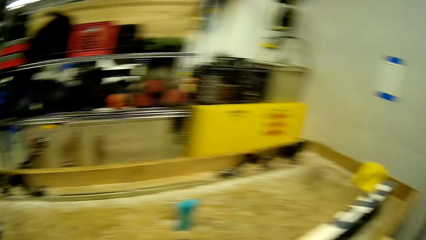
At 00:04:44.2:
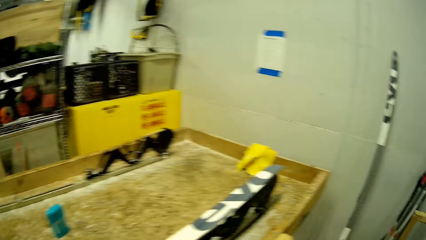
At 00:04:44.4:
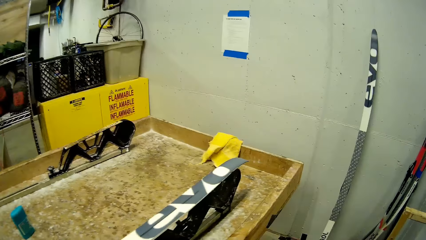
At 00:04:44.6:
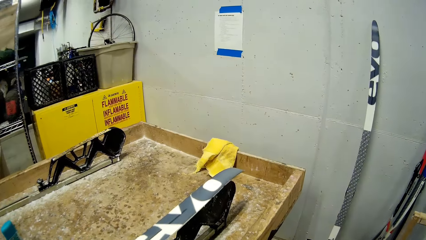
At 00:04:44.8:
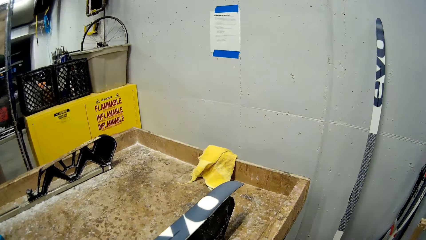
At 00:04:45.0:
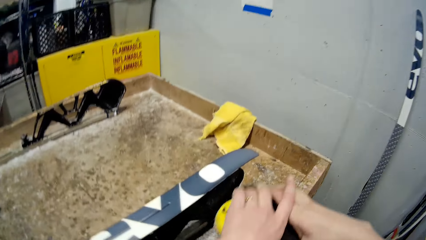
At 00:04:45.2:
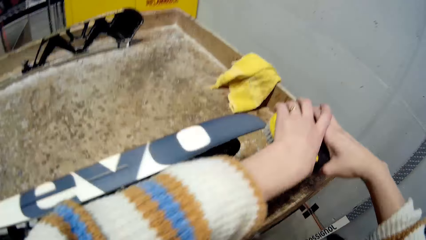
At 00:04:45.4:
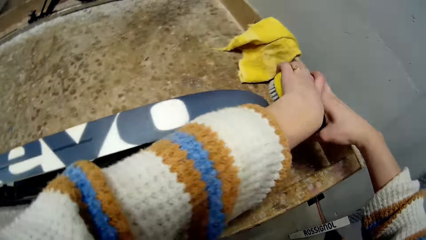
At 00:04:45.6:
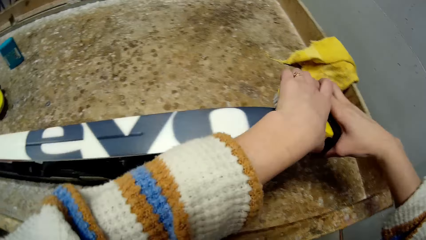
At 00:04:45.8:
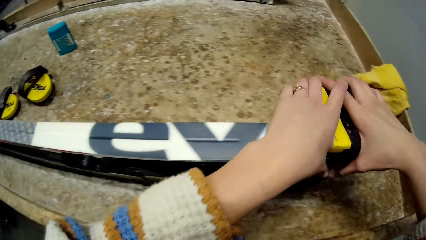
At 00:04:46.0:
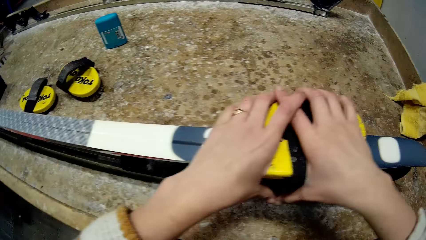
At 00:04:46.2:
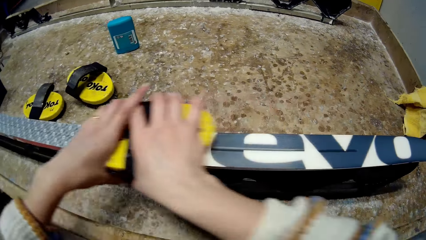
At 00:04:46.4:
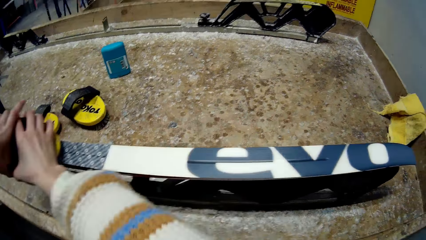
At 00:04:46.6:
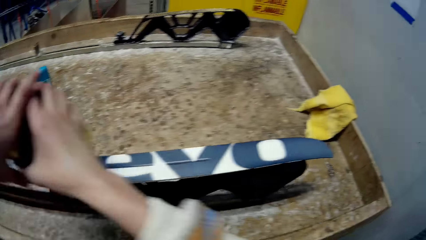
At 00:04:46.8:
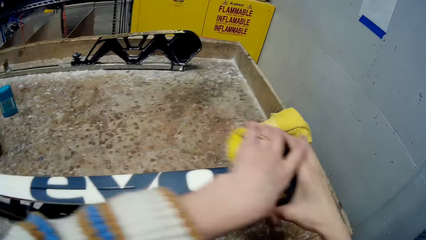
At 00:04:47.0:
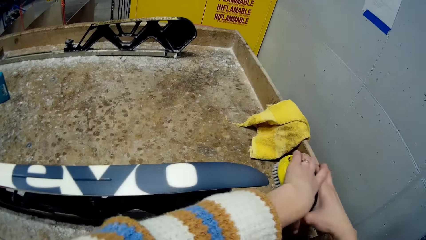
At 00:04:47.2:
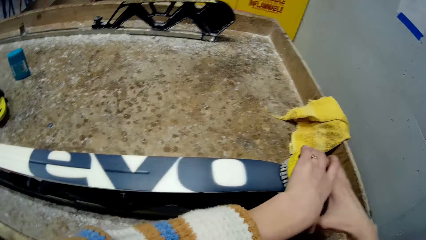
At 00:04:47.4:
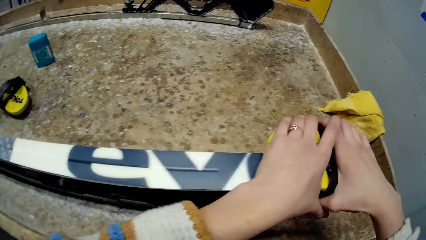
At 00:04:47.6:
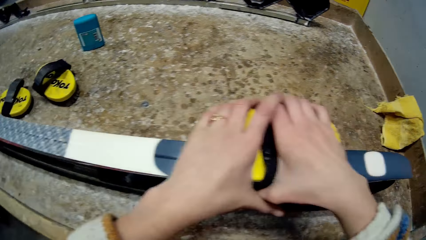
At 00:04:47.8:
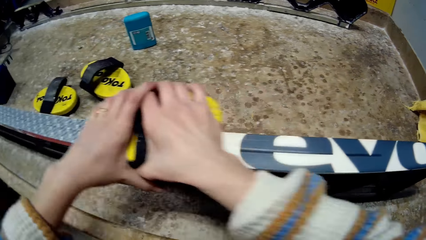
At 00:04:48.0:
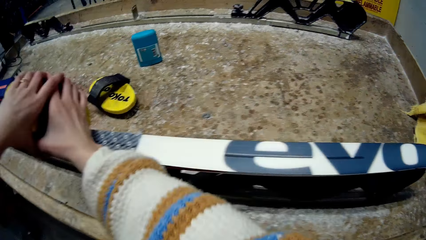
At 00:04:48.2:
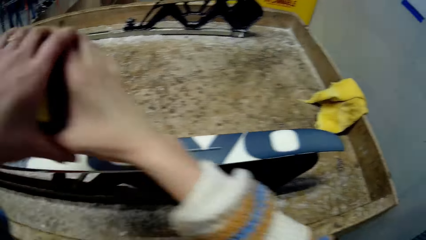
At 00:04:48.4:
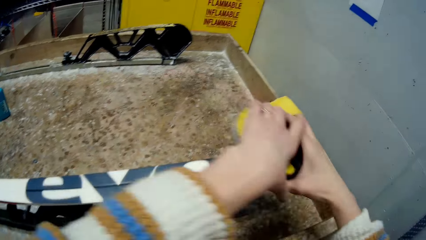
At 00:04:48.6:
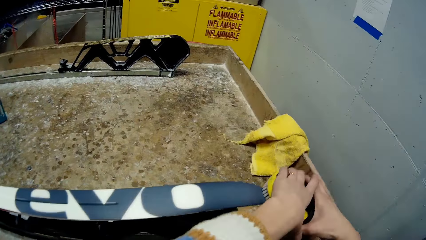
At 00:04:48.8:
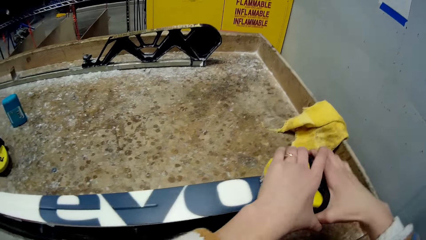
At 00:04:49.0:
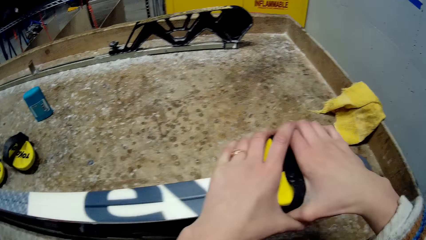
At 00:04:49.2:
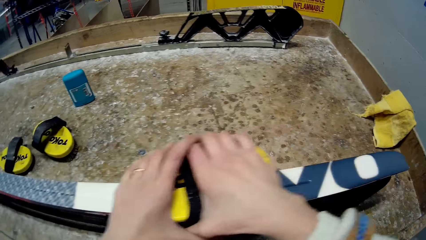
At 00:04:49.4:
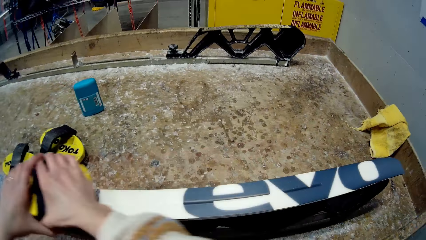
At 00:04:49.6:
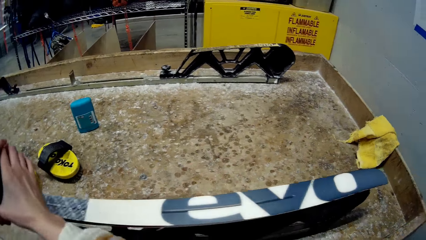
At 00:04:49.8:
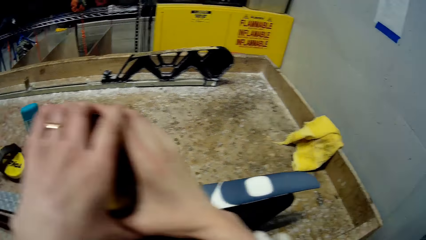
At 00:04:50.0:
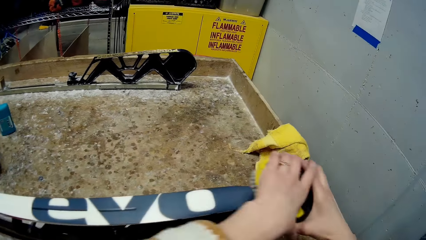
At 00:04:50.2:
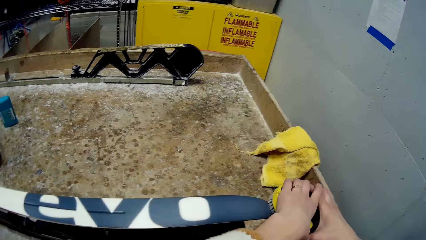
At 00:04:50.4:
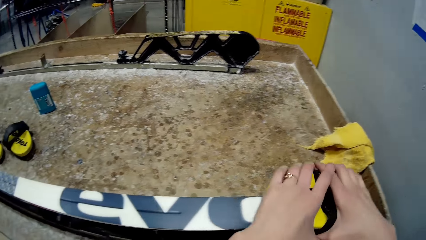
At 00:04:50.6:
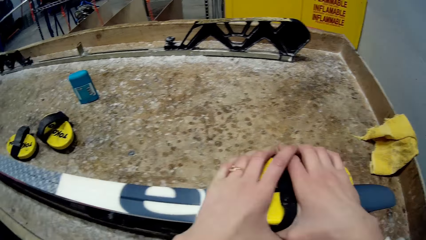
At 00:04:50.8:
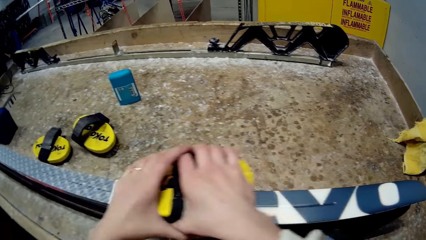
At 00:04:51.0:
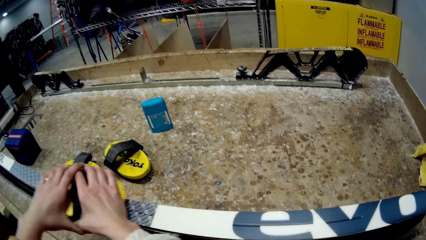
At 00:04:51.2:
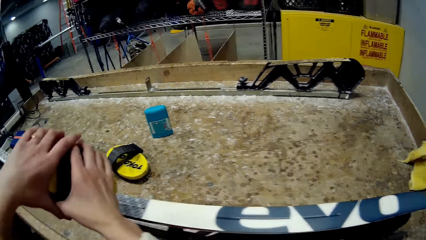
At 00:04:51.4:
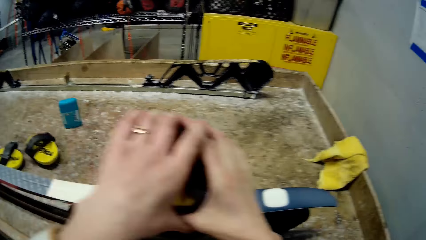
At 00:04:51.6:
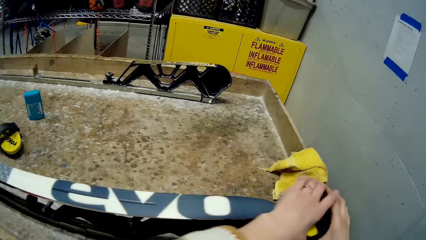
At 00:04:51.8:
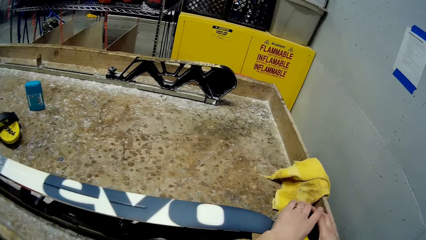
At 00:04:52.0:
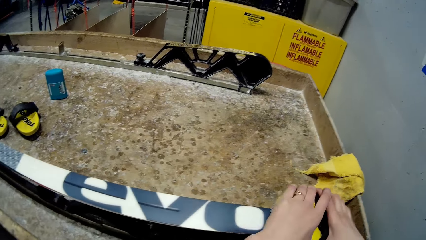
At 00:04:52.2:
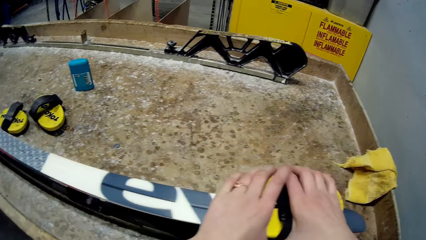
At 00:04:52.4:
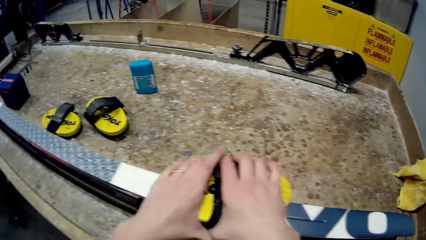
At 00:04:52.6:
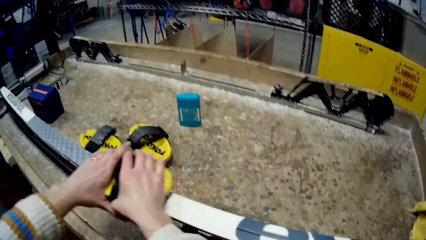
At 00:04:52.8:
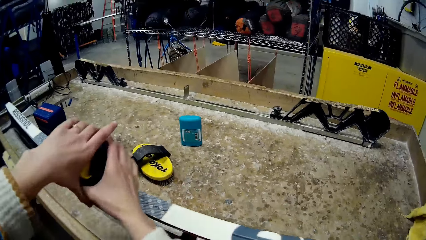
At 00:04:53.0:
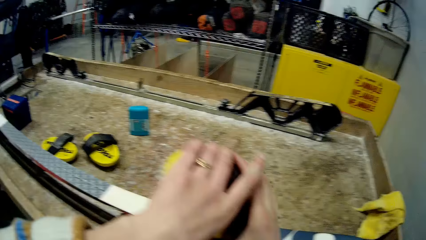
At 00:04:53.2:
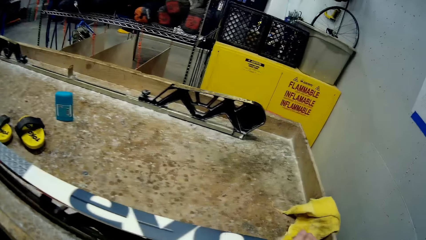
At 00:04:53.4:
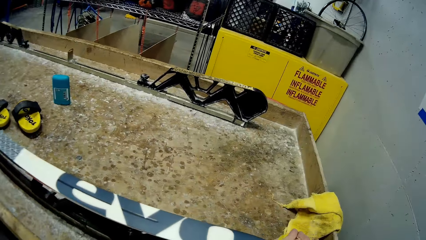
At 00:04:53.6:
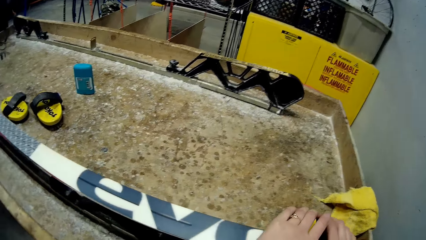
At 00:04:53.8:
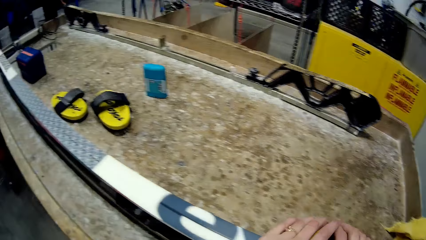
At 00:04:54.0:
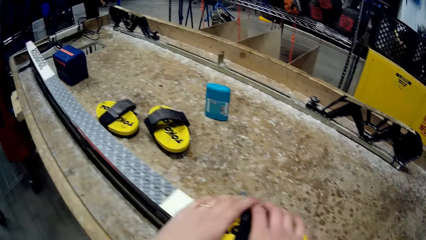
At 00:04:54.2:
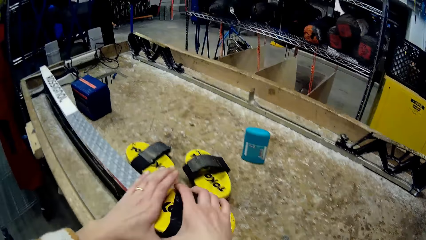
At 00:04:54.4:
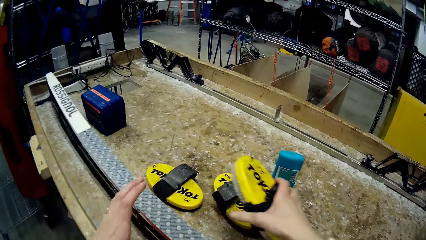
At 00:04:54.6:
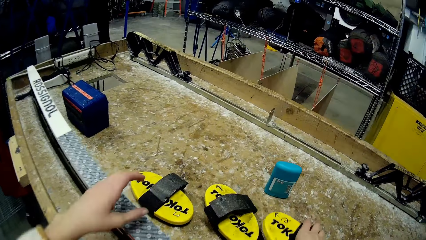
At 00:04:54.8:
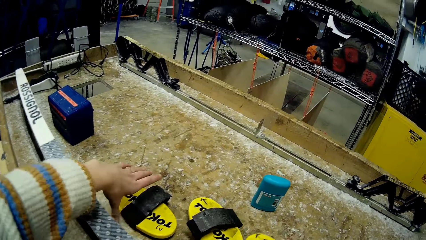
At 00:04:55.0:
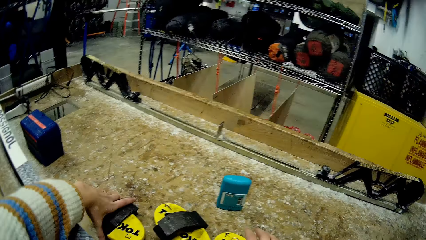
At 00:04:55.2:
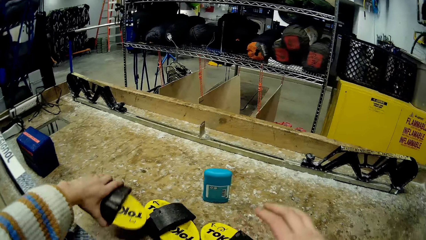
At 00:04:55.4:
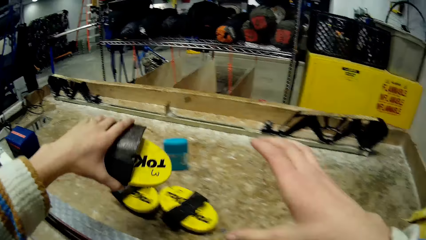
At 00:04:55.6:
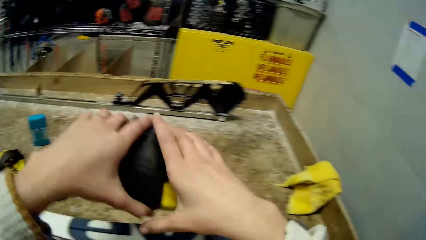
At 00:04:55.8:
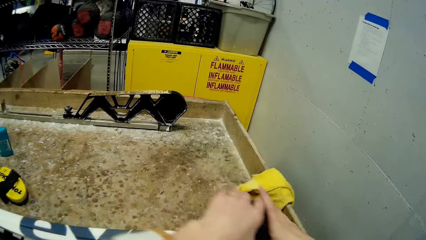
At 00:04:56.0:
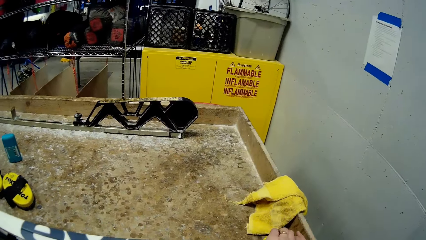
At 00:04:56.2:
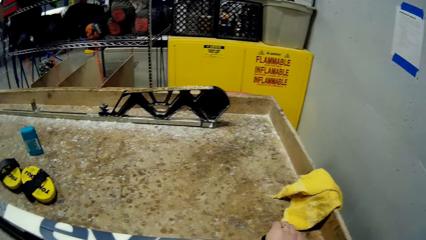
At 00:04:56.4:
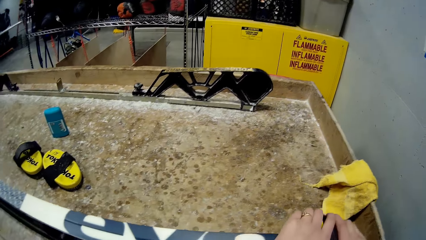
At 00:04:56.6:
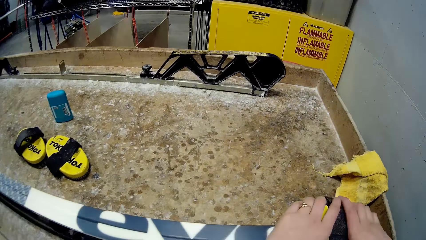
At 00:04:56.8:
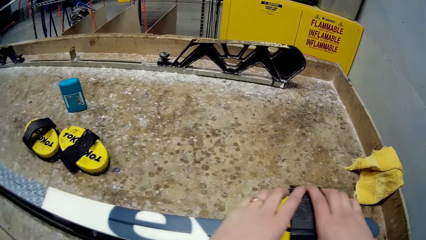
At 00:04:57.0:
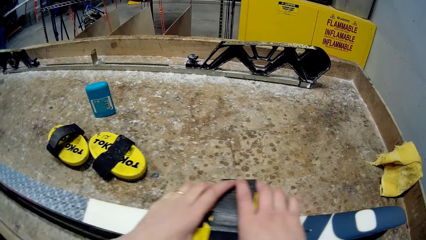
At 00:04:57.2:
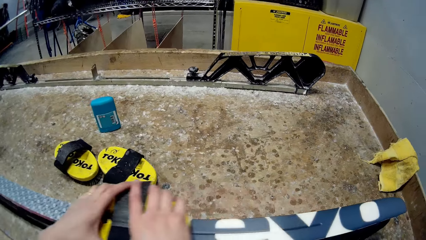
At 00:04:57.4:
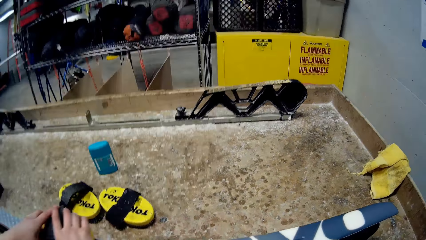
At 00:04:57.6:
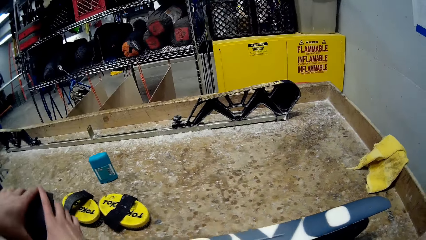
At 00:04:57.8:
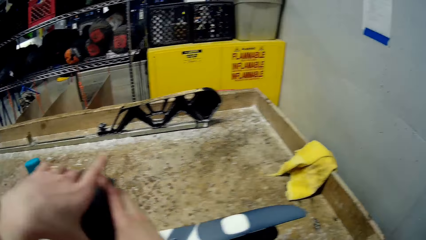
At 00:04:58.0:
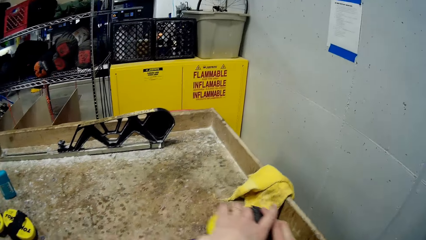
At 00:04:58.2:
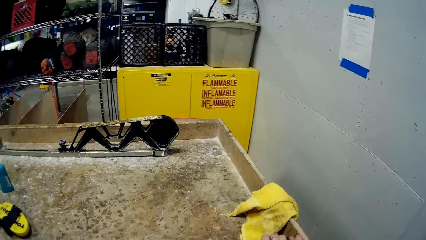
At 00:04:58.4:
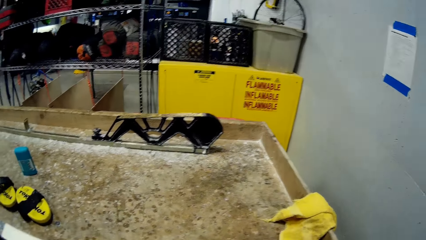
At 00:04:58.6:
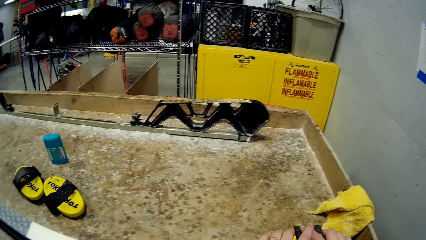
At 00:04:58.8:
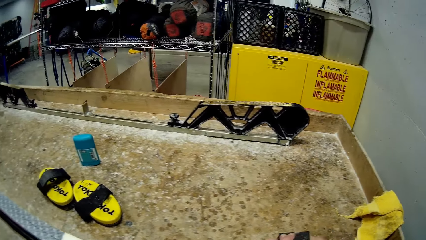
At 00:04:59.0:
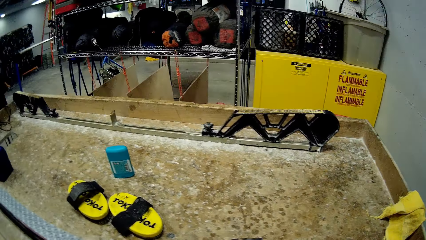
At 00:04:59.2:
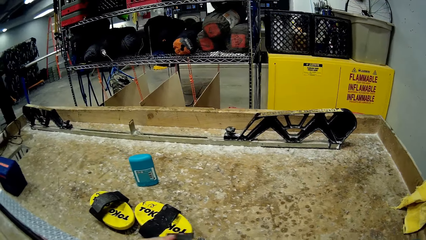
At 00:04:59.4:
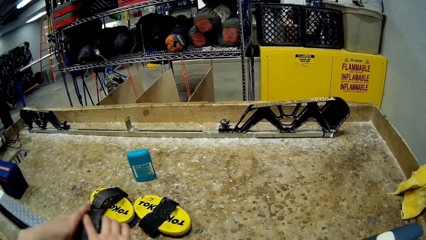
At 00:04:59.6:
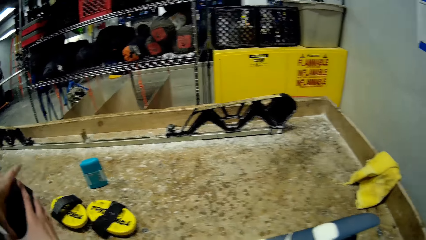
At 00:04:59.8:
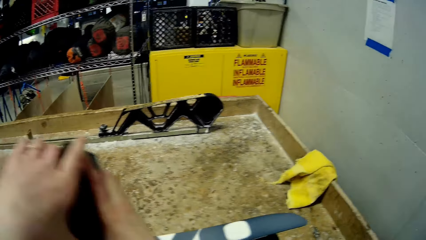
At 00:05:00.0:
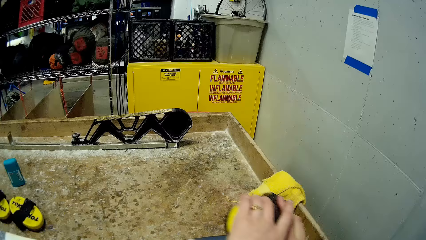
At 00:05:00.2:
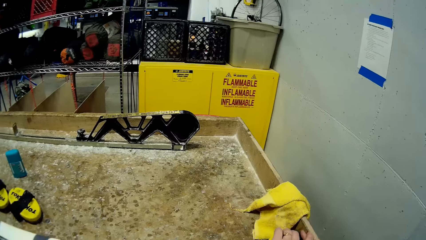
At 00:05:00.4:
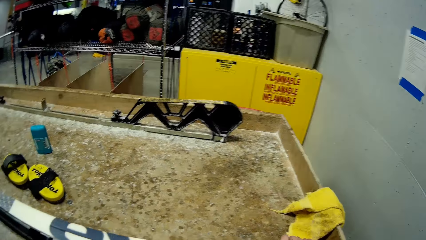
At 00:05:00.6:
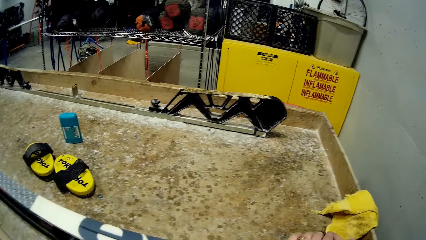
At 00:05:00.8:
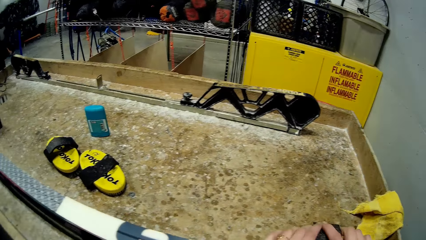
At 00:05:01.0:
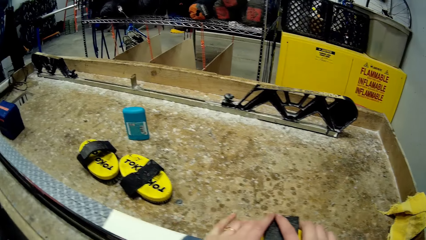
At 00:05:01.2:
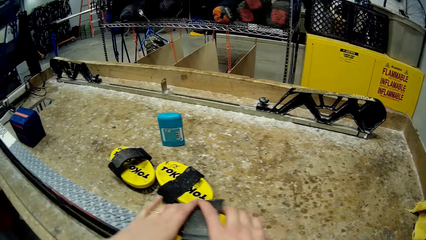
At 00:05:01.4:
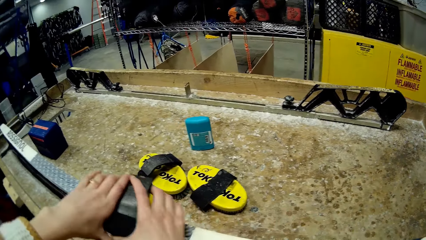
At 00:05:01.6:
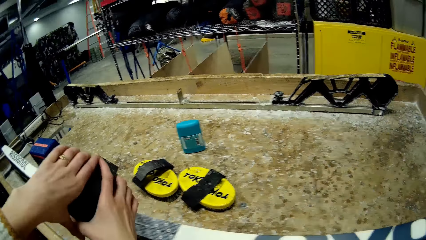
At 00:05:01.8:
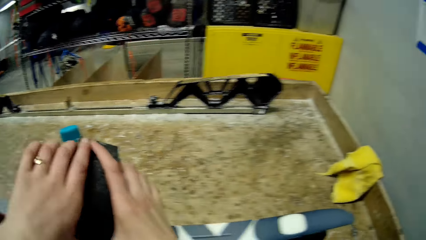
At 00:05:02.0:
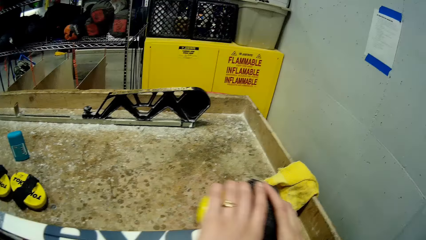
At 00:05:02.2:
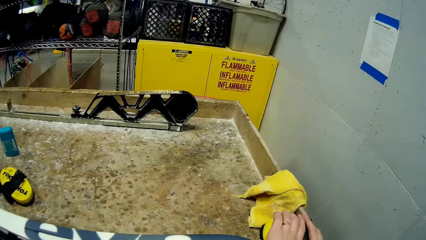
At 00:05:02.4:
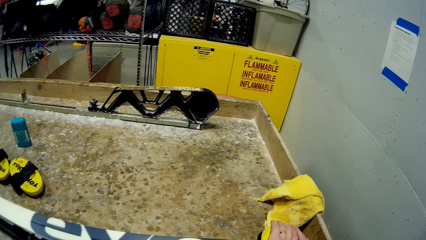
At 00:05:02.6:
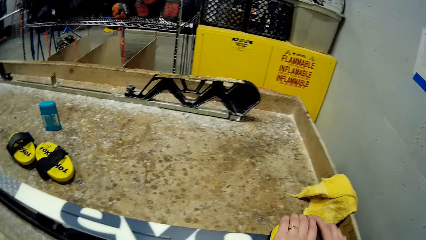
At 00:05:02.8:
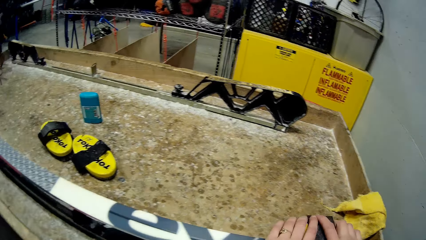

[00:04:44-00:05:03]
The camera wearer looks around. He brushes the ski with the brush with both hands. He takes his left hand off the brush in his hands. He drops the brush on the working table with his right hand. He picks up another brush from the working table with his left hand. He passes the brush from his left hand to his right hand. He brushes the ski with the brush in both hands.
